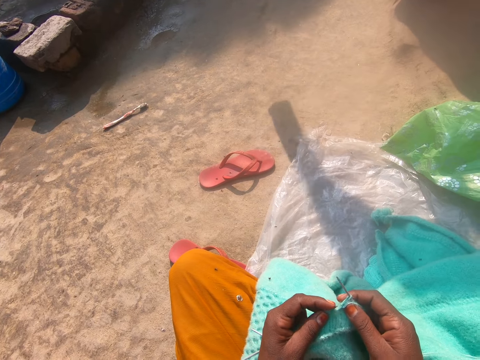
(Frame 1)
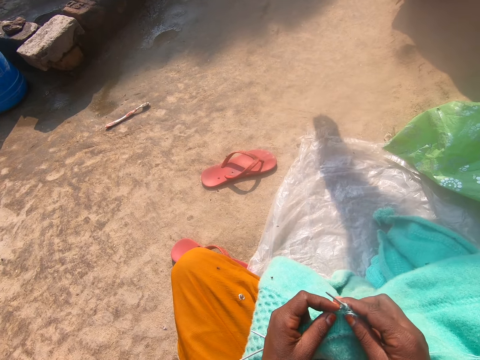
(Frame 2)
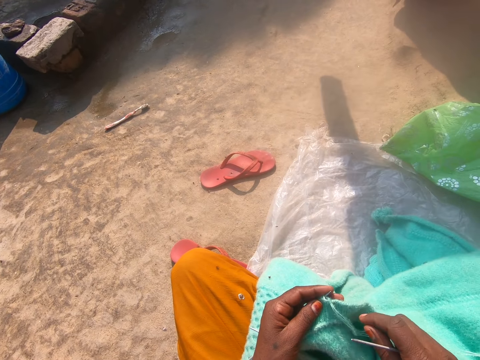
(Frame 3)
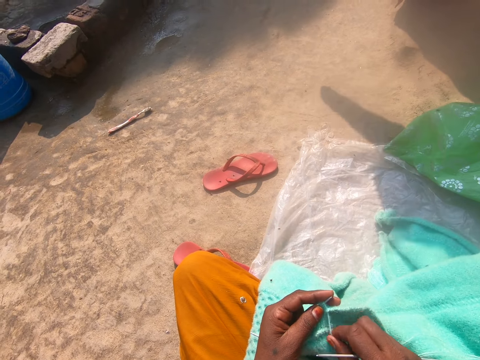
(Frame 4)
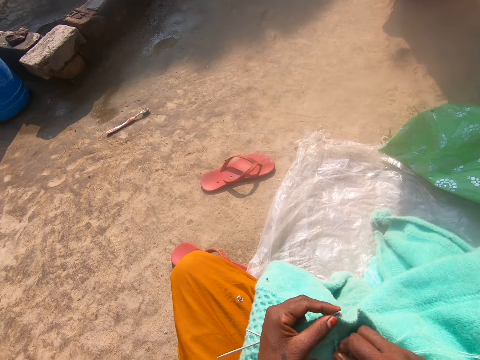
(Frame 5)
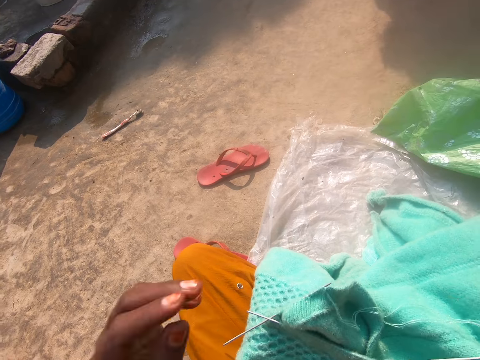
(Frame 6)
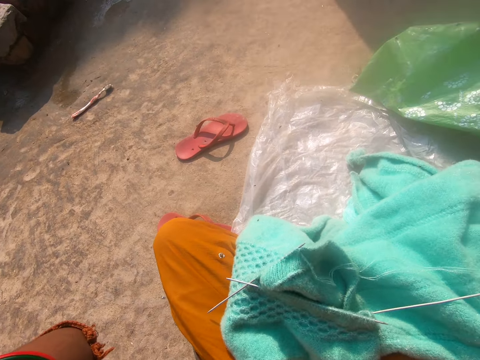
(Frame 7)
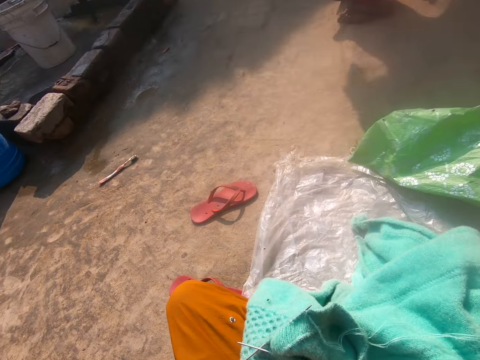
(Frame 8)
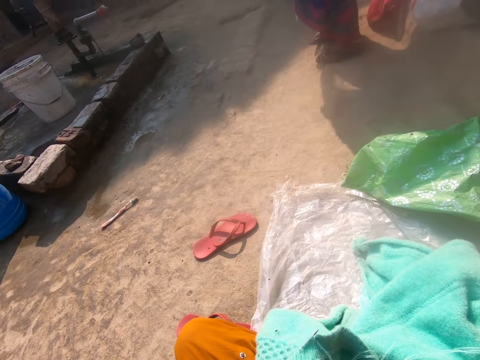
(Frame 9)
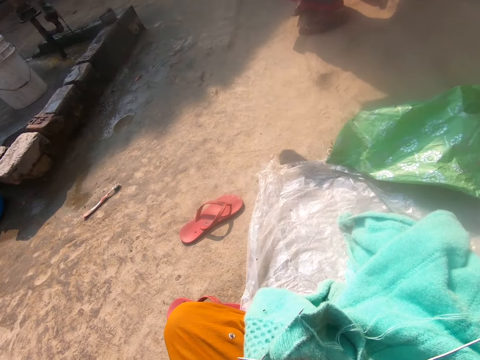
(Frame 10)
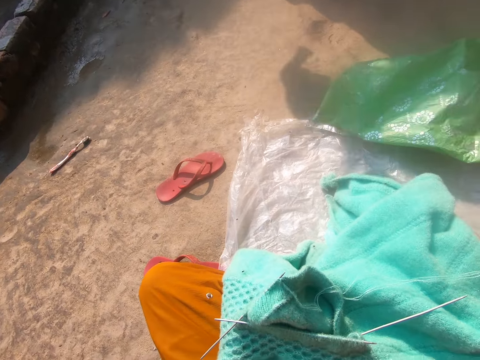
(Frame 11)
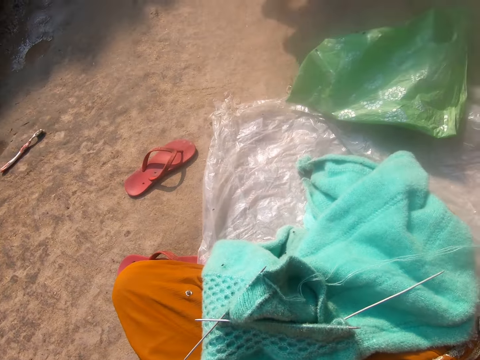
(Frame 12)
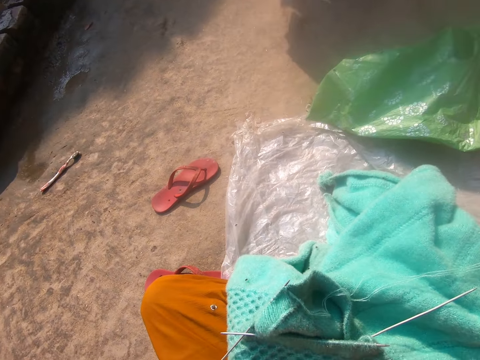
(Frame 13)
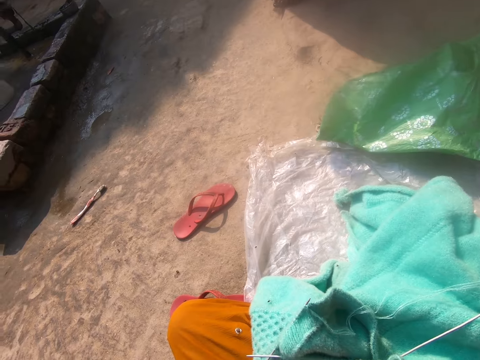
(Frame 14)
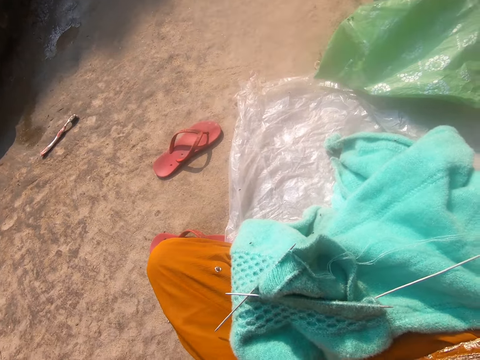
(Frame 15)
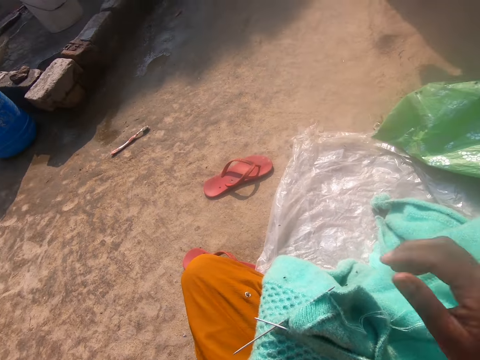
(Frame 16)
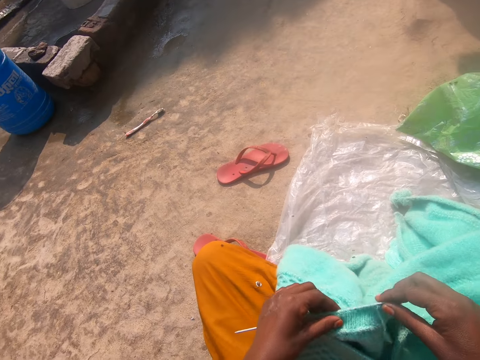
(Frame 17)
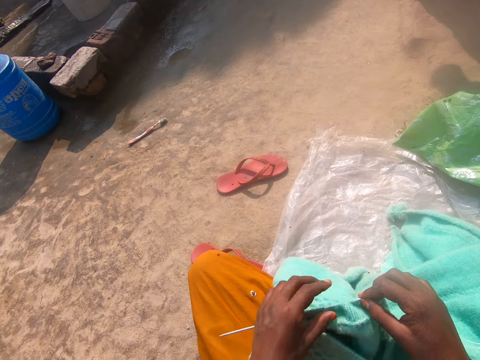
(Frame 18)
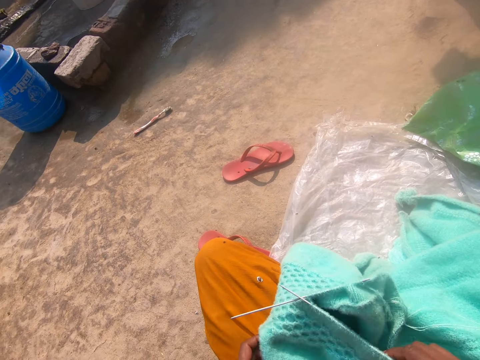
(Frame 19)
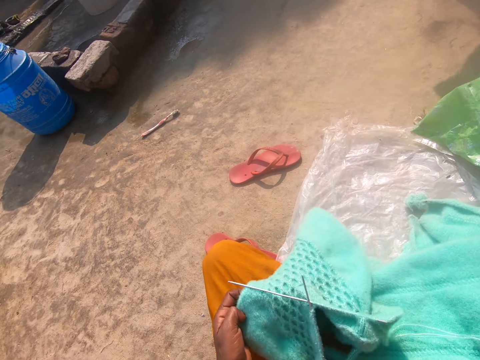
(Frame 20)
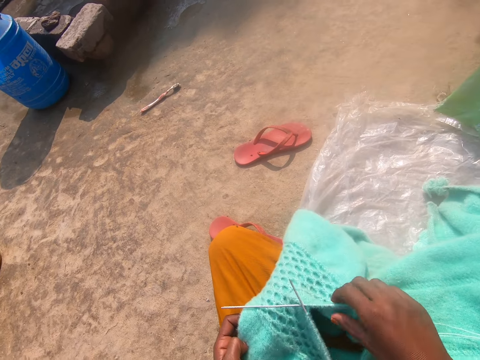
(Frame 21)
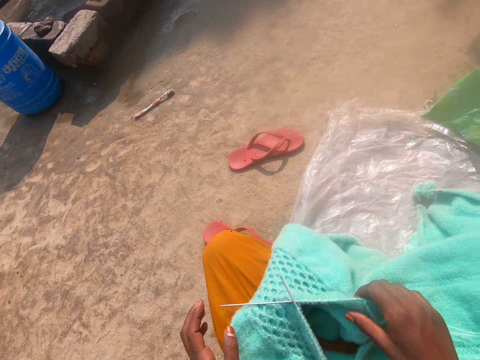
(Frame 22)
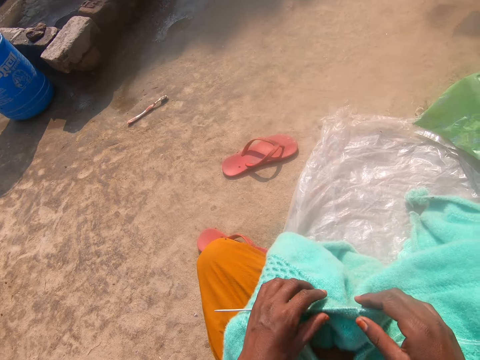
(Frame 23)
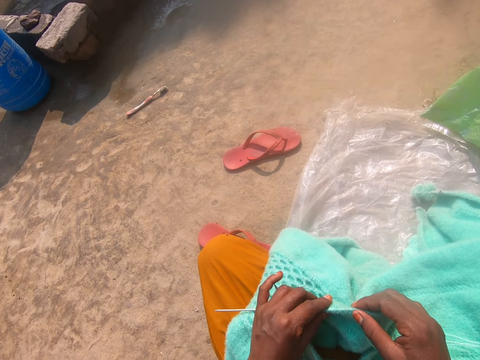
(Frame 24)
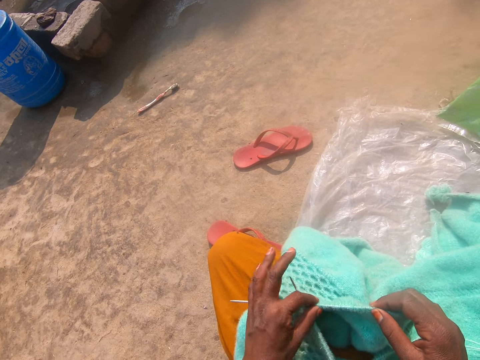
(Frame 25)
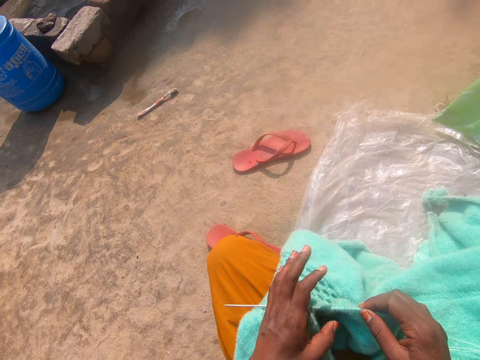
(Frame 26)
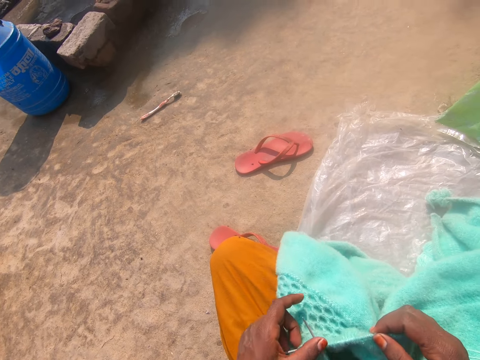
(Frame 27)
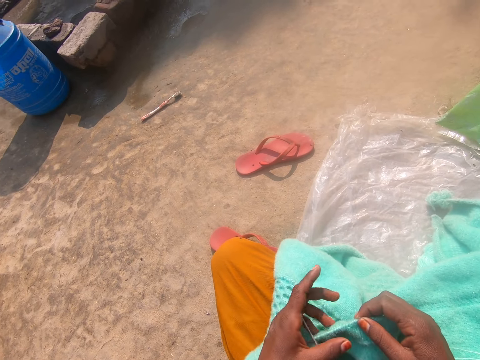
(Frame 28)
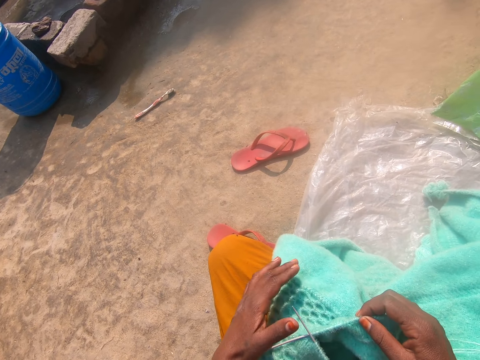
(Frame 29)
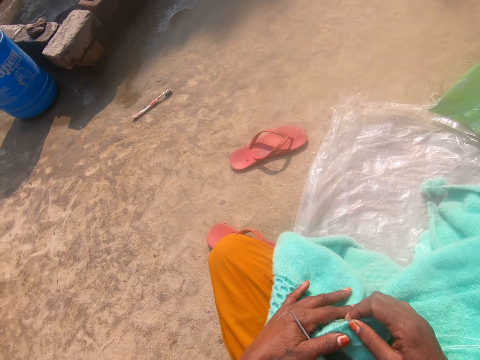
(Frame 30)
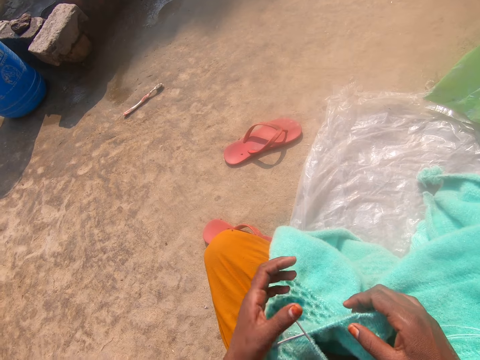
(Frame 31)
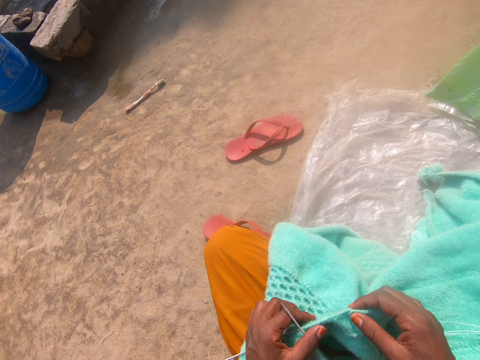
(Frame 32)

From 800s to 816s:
The camera wearer removes the crochet hook from the fabric. She raises her left hand. She pulls the thread in the fabric. She fixes the head scarf. She stands on the compound. She fixes the head scarf. She adjusts the fabric with both hands. She looks at the fabric. She moves the crochet hook in the fabric.

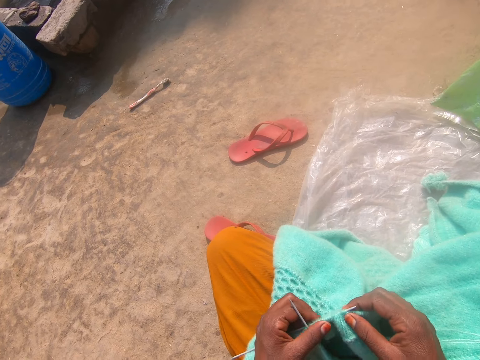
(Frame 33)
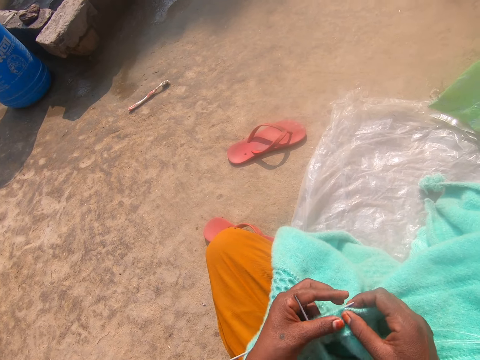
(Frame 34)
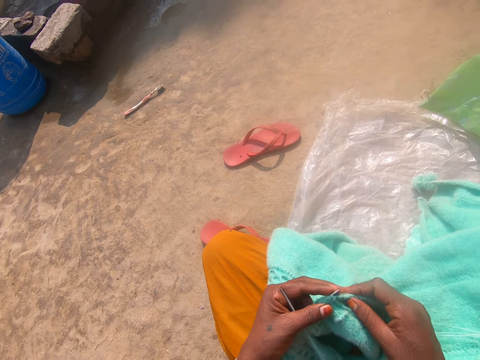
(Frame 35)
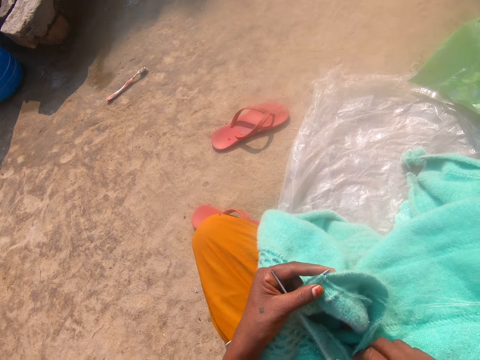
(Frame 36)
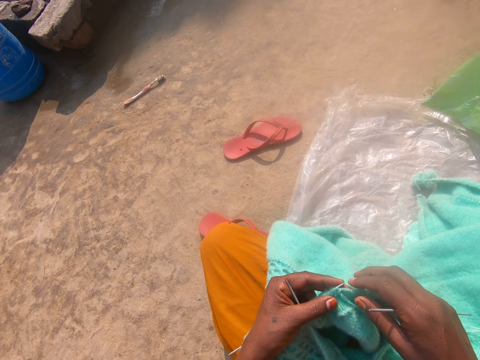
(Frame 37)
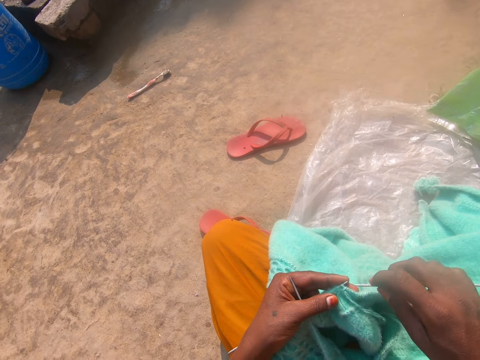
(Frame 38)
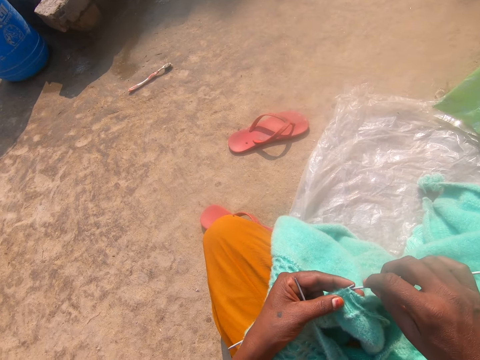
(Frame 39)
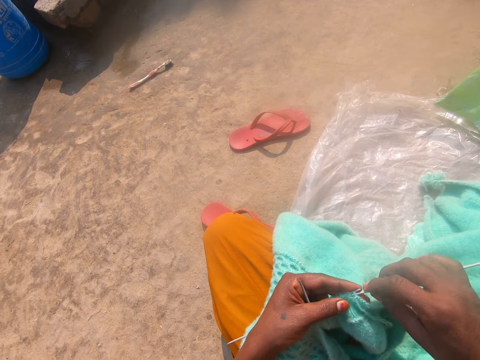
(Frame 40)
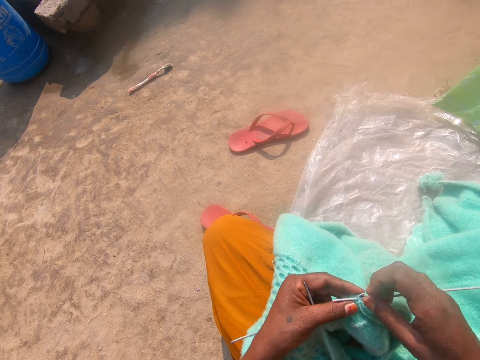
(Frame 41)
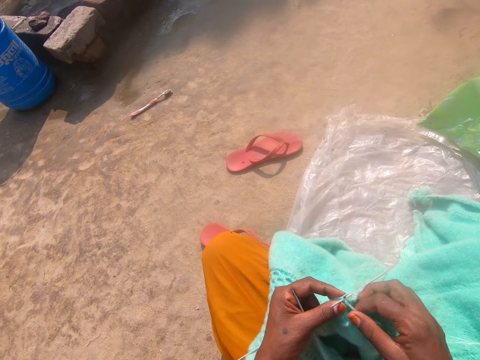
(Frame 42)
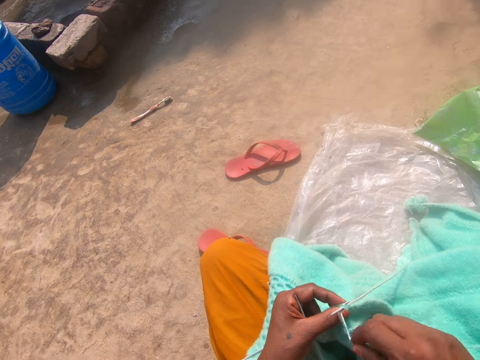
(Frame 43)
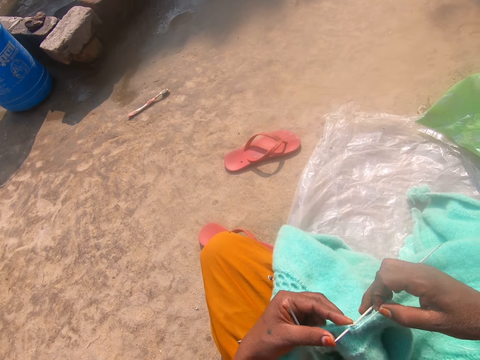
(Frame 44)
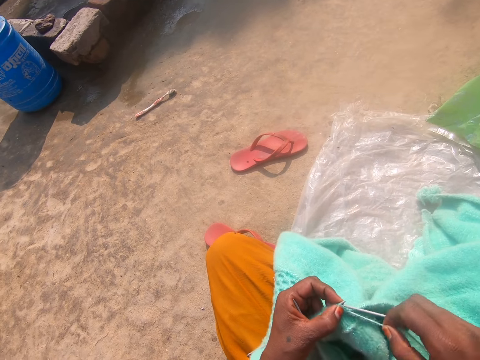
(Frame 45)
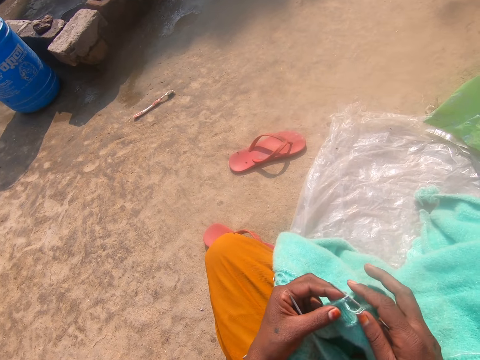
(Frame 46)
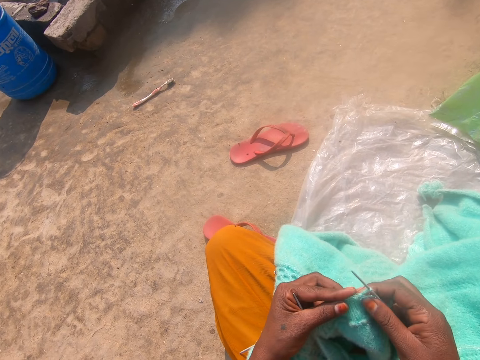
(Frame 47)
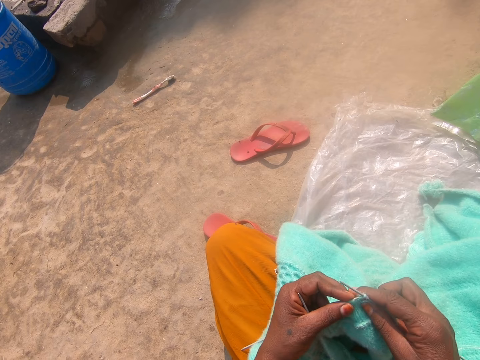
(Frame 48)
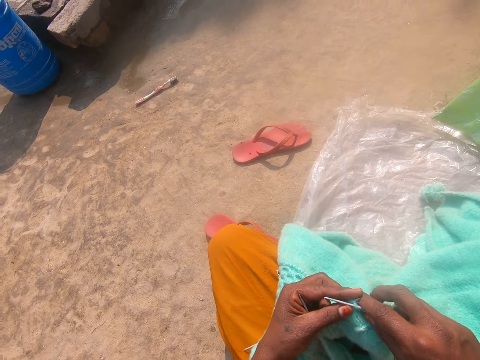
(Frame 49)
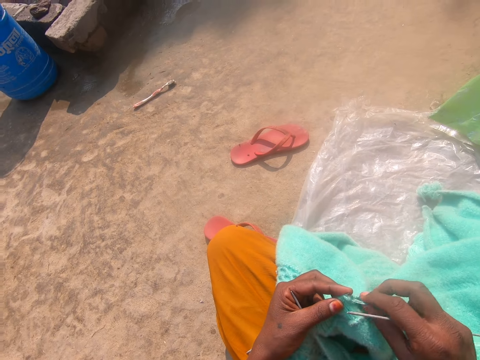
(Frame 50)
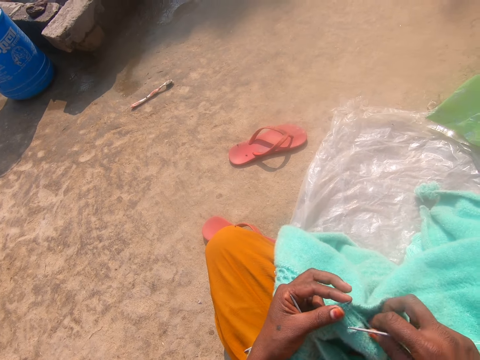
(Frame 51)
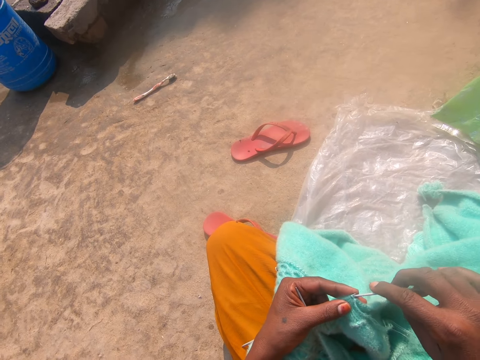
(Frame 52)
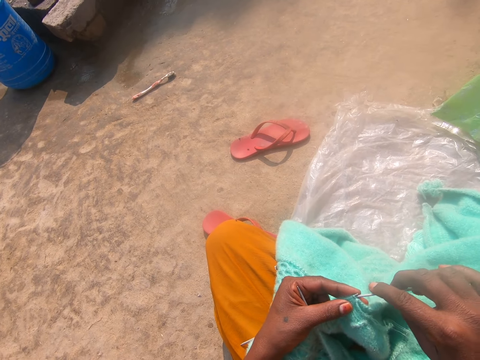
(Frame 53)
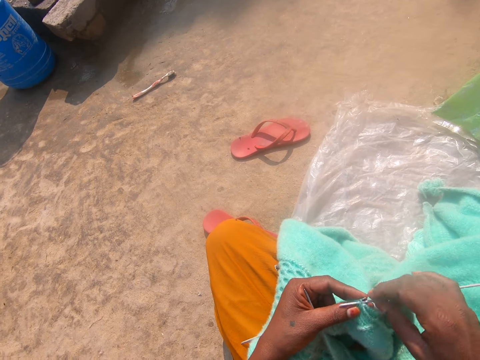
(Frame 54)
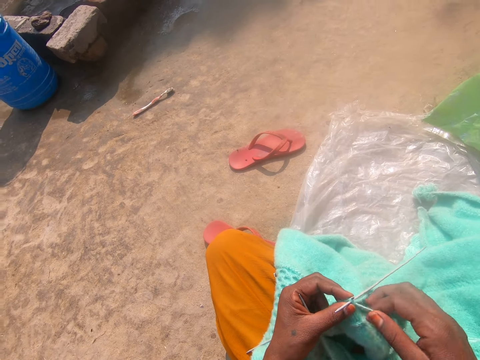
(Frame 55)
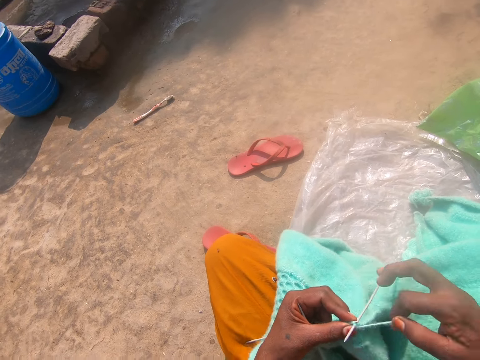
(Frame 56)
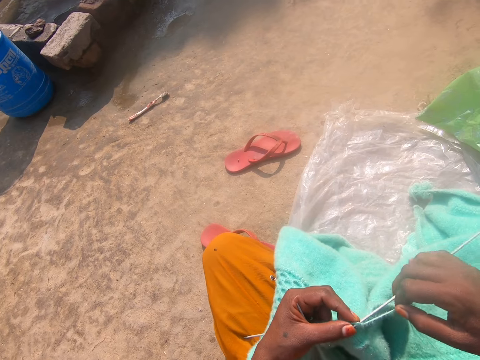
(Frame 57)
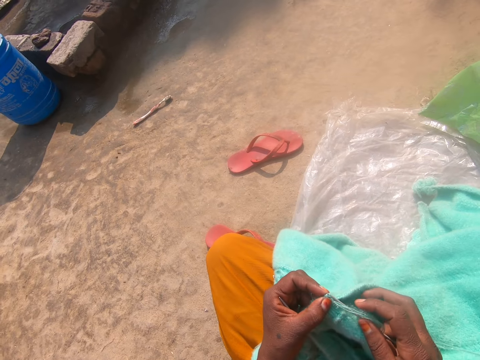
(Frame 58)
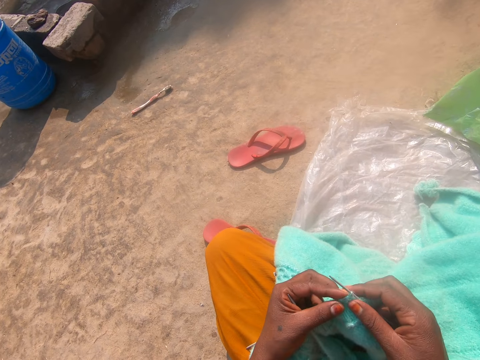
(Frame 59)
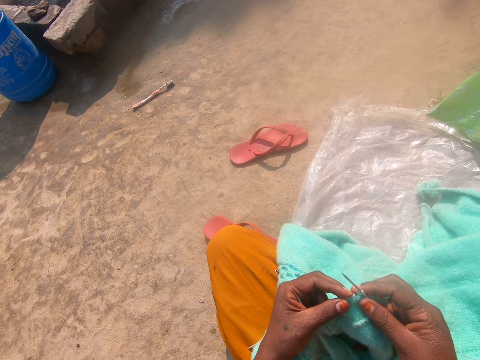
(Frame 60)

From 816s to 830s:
The camera wearer continues to knit the piece of fabric with a needle or crochet hook in her right hand and thread. She fixes the crochet hook in the fabric. She removes the crochet hook from the fabric. She pulls the thread in the fabric.
